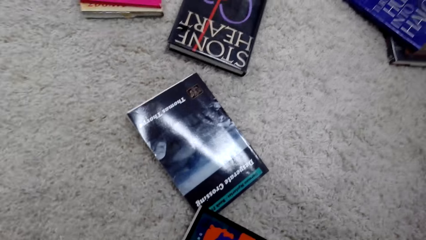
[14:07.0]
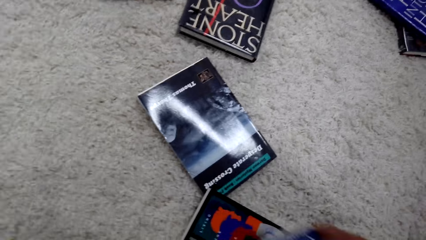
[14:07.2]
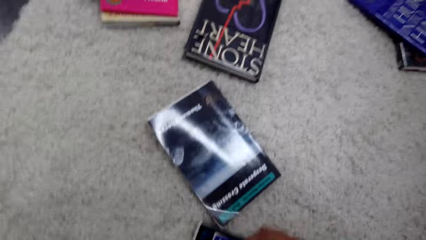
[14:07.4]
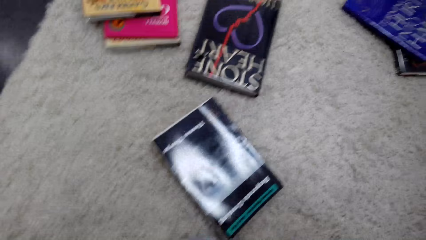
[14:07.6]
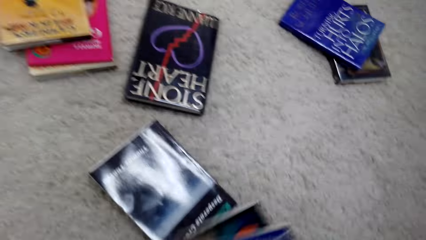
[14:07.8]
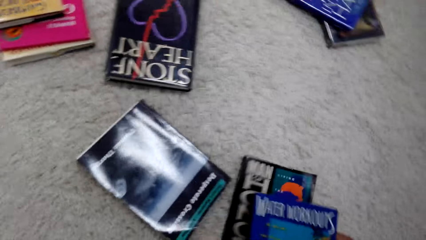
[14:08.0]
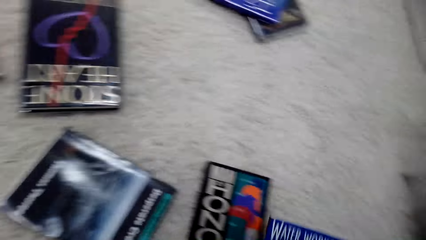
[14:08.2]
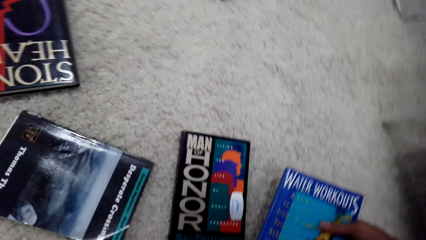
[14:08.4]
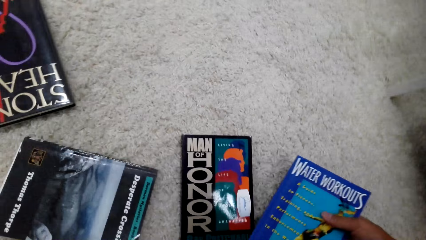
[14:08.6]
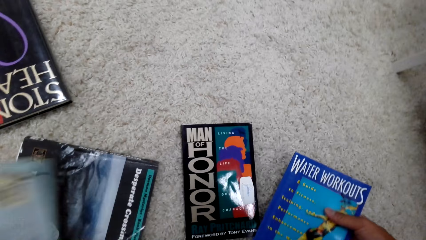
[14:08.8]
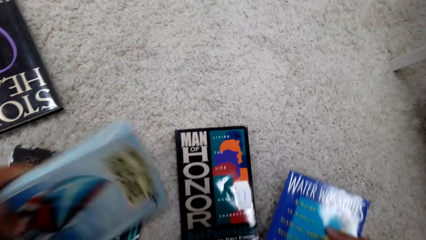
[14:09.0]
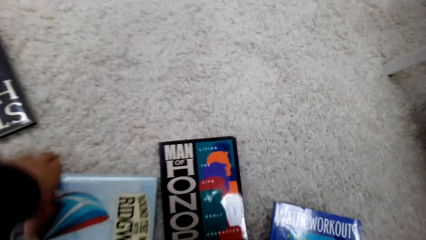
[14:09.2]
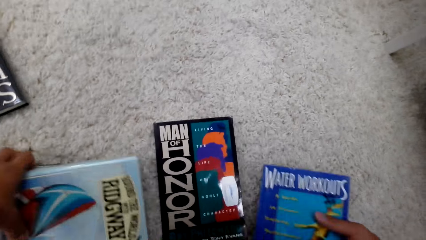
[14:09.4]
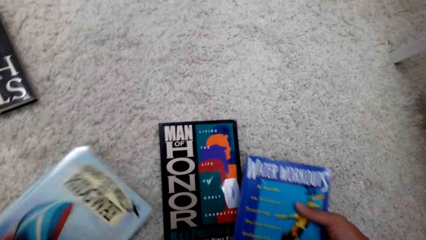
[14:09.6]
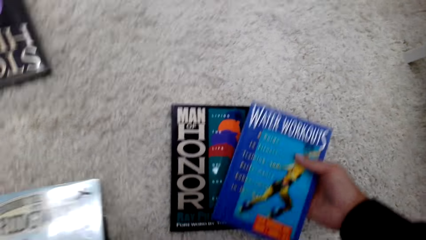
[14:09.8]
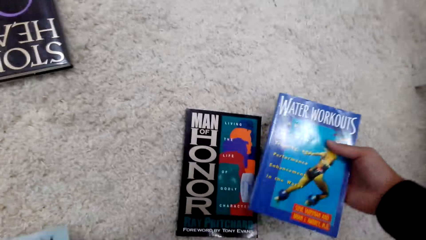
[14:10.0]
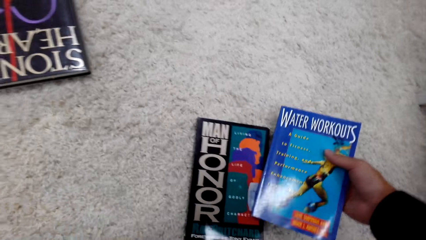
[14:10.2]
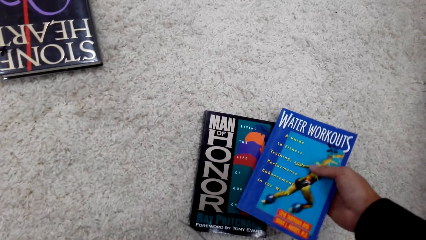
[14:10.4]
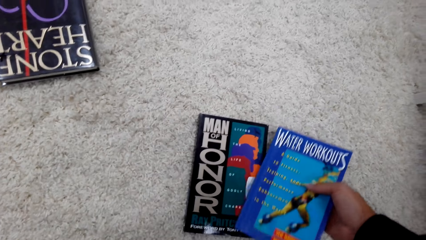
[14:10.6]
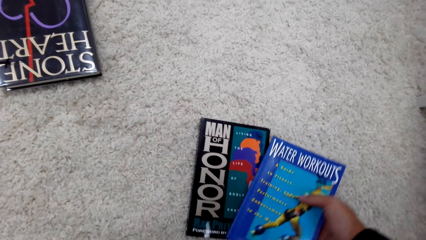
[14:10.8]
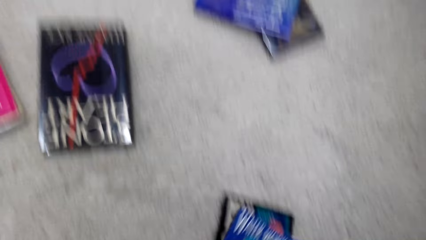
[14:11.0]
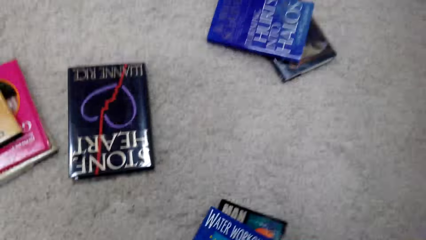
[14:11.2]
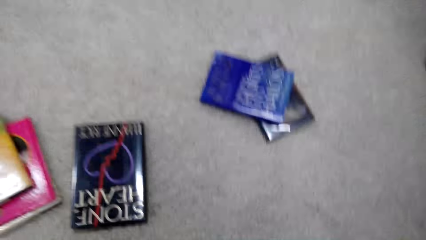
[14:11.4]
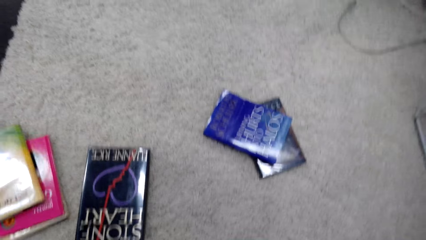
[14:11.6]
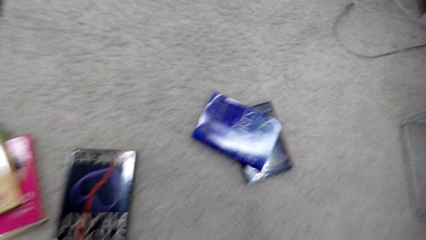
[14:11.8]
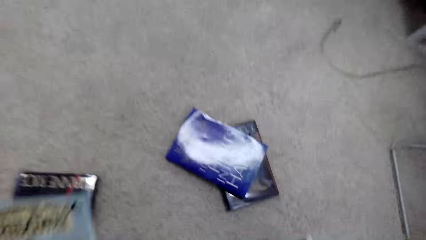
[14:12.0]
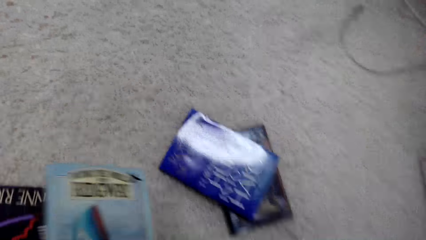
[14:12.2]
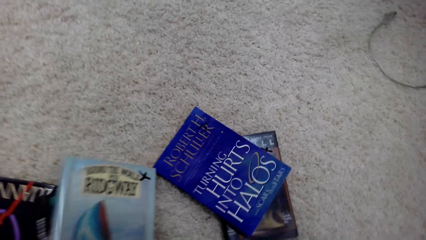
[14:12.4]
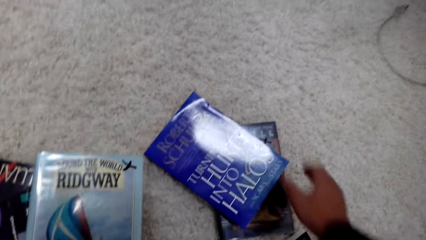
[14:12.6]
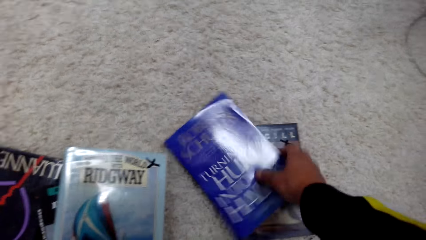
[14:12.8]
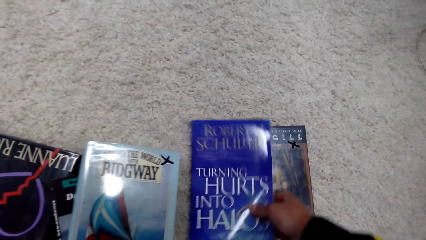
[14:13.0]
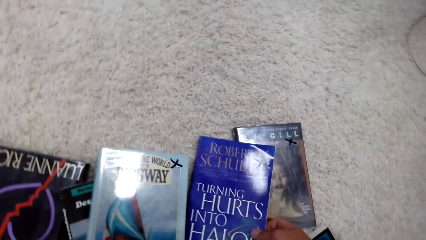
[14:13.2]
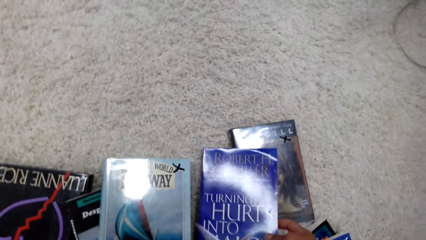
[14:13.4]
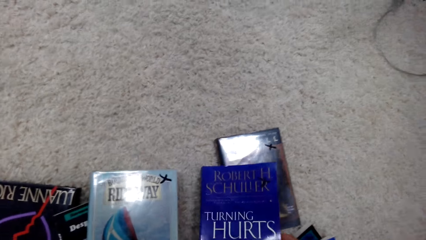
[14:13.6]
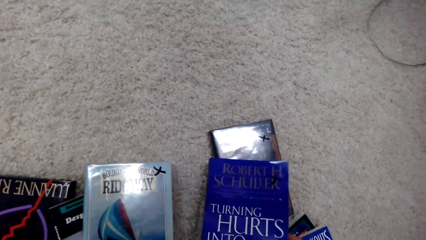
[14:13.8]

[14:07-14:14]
The camera wearer sorts books on the floor.

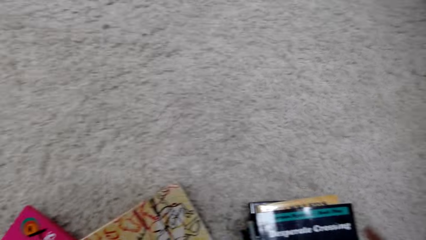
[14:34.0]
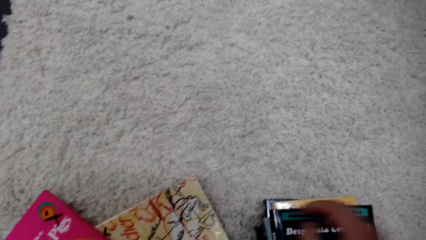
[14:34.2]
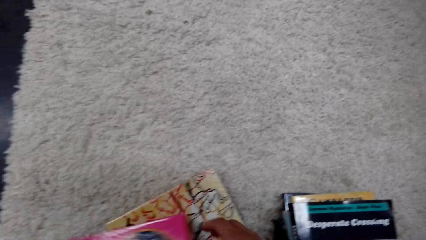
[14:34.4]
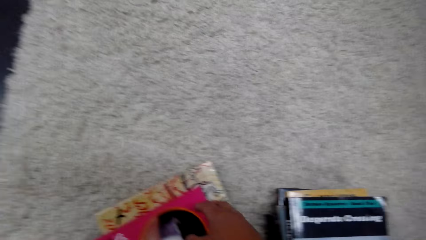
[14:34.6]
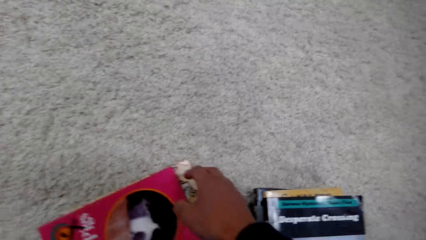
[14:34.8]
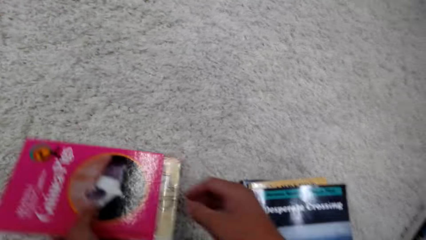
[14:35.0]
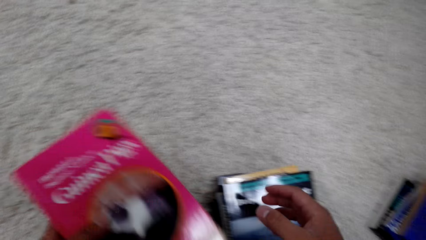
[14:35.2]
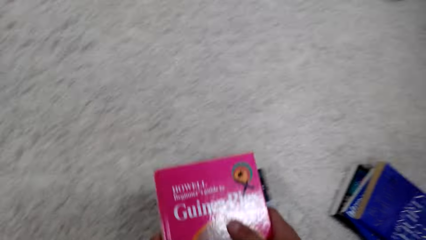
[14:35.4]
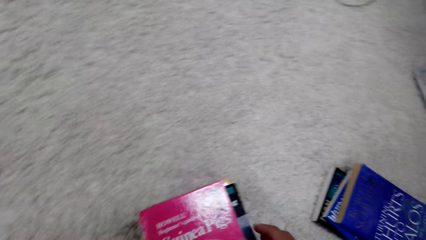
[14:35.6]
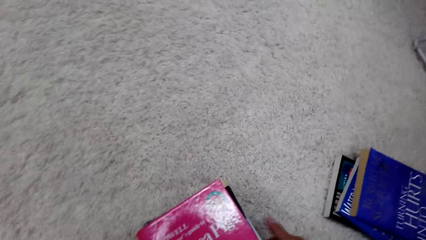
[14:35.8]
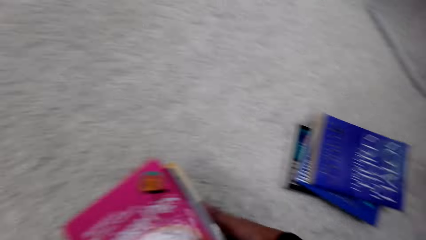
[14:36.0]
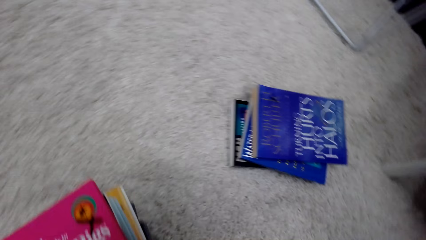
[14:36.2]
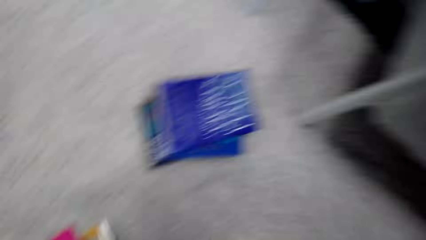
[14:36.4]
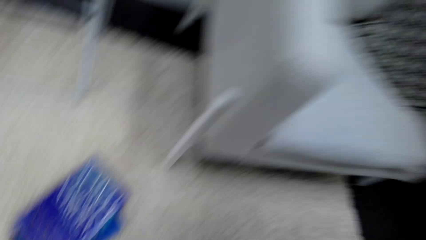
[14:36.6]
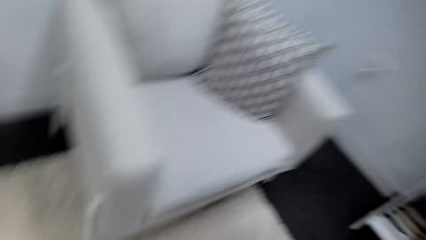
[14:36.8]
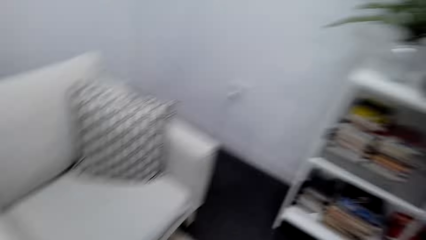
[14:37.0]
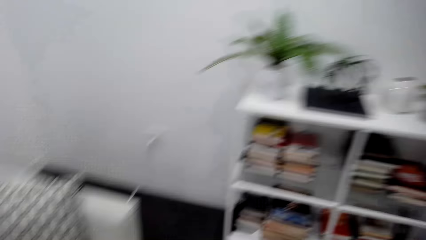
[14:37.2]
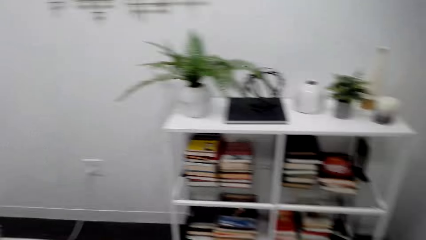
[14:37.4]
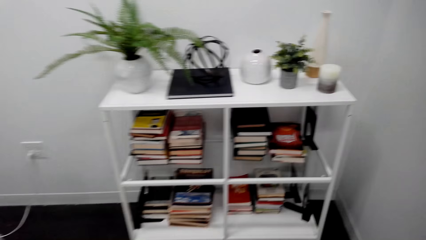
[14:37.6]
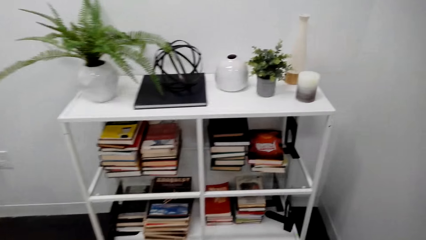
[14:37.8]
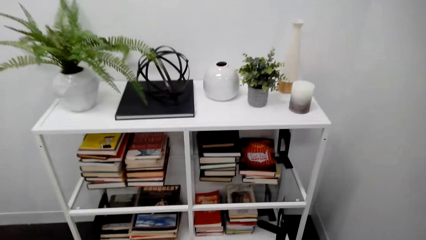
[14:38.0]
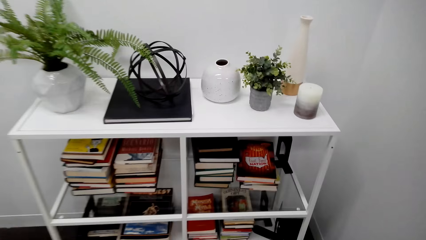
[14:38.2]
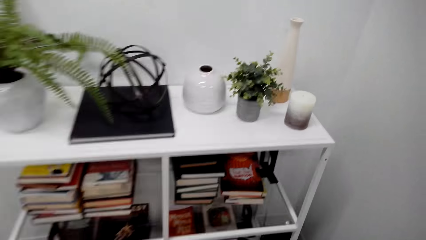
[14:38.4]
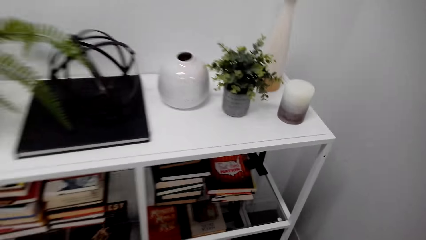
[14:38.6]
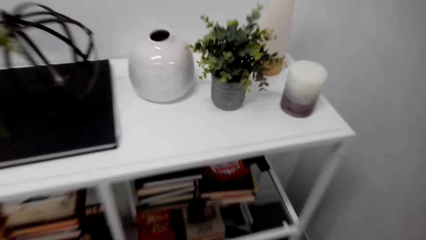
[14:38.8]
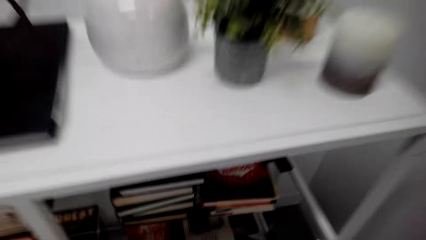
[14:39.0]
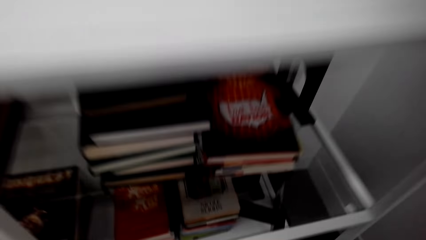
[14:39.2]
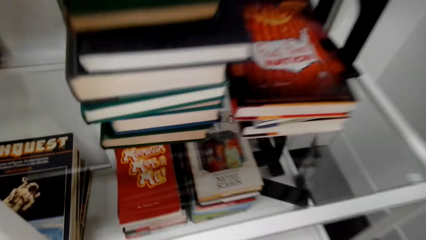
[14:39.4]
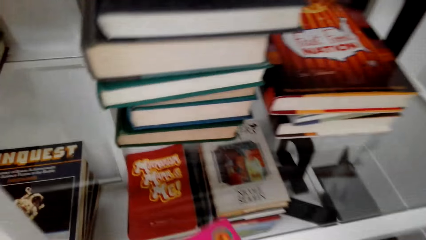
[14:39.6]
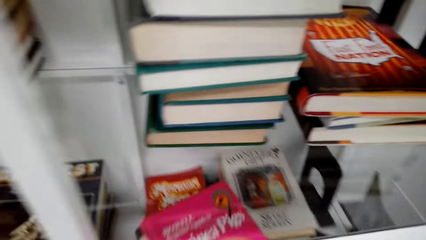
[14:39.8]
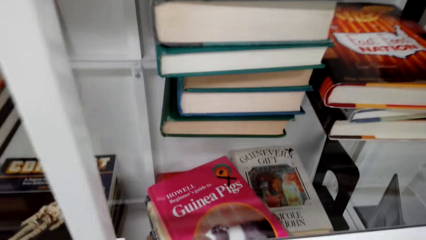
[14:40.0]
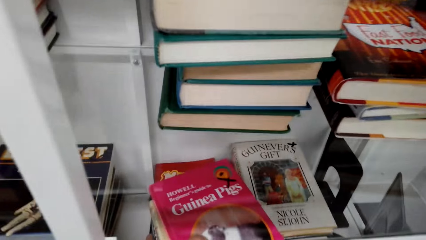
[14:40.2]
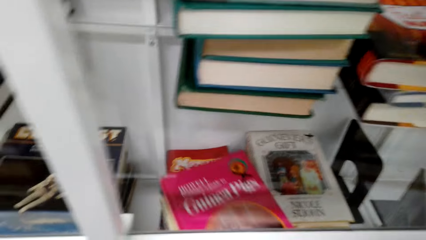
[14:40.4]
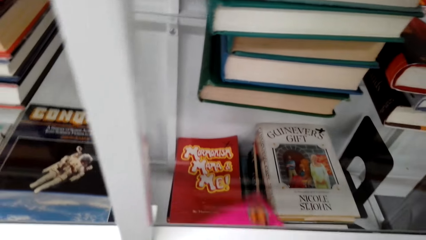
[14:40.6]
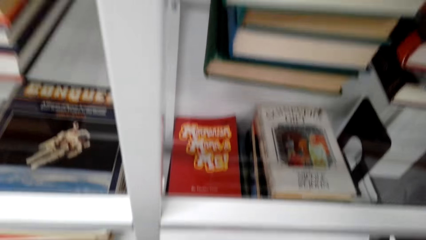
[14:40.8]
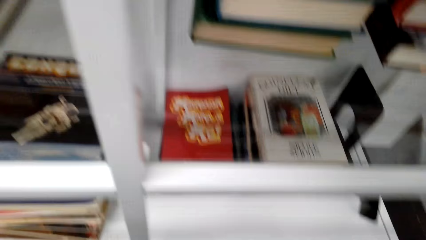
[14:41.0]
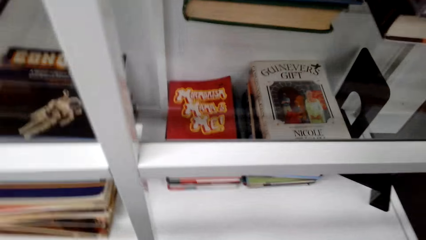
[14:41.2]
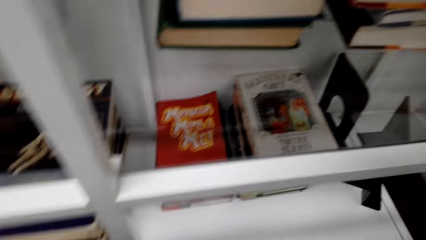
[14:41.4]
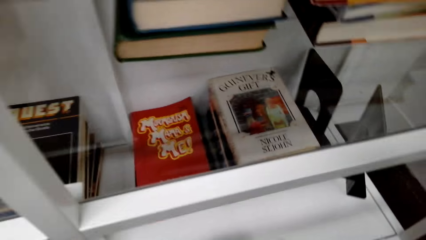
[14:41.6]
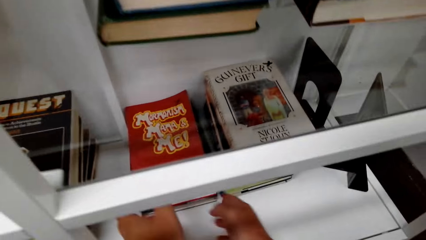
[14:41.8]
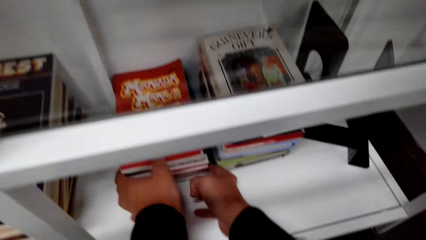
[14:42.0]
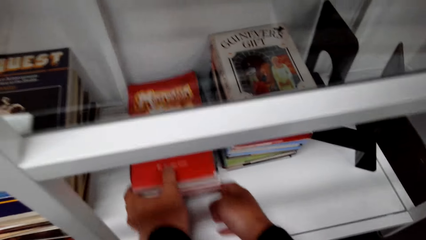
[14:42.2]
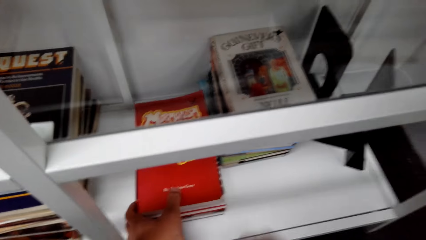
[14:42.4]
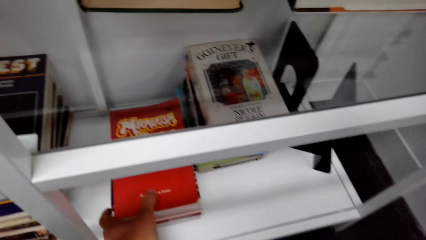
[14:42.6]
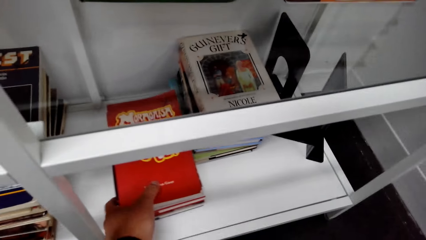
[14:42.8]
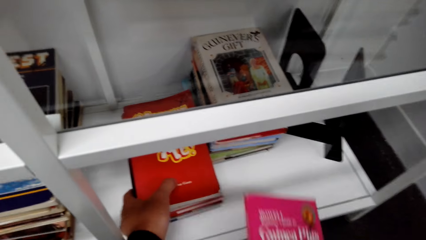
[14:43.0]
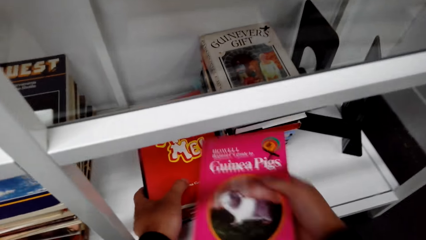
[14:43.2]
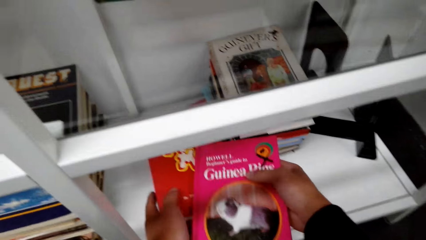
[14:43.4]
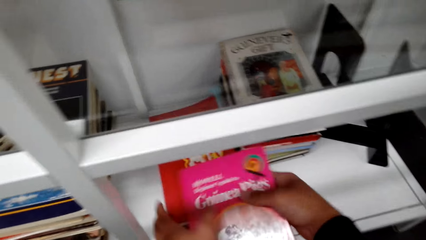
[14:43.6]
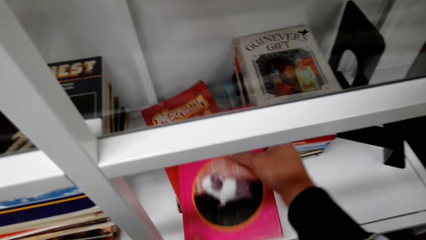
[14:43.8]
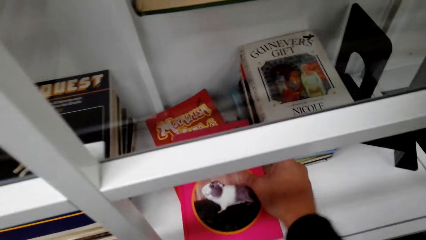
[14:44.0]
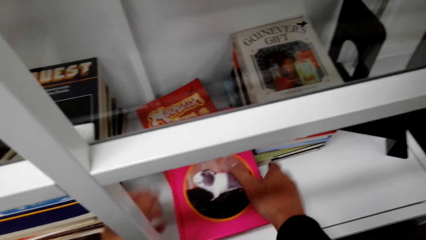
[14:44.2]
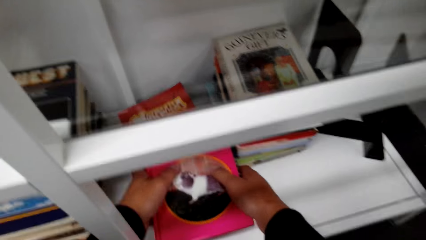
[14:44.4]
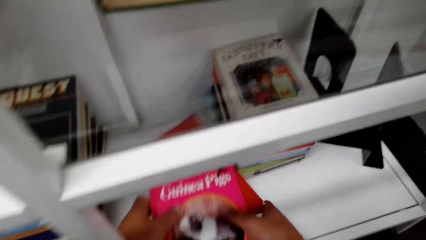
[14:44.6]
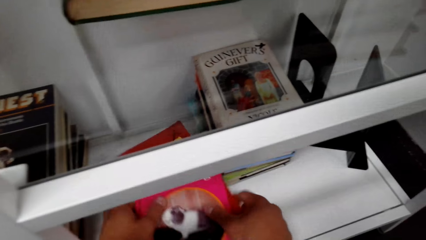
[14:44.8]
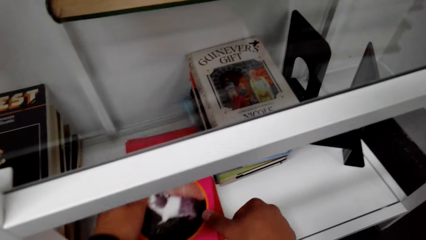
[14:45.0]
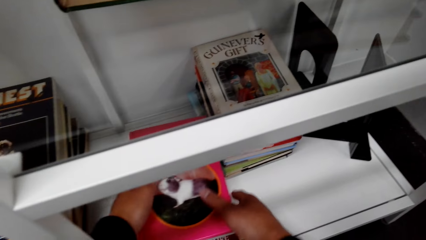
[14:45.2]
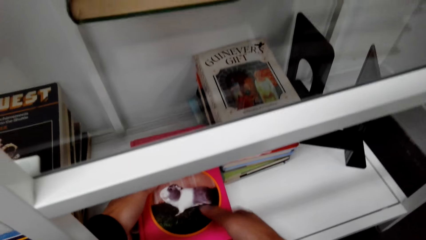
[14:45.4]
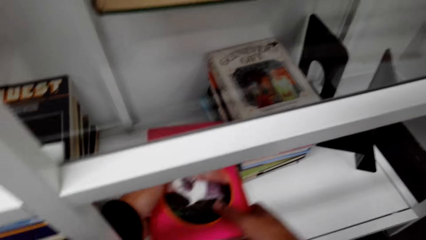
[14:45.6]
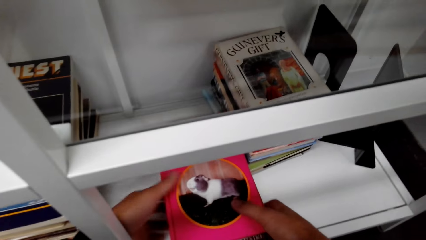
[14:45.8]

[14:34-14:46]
The camera wearer picks books. They put down the books. They move the books on a bookshelf. They arrange the books on the bookshelf.
